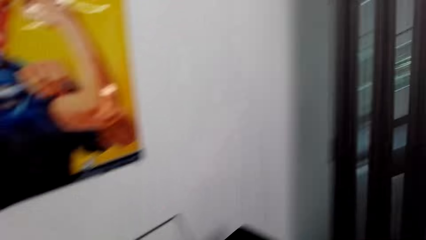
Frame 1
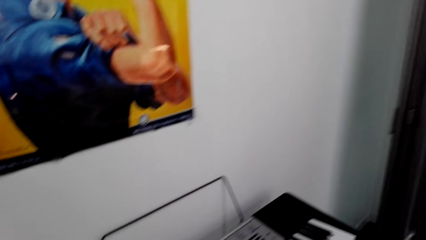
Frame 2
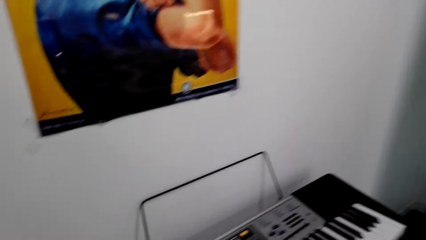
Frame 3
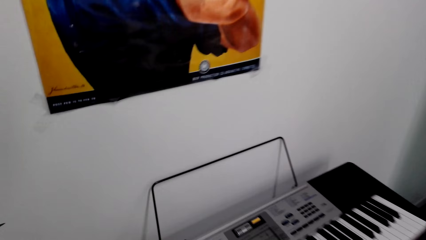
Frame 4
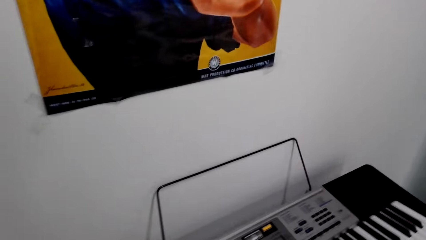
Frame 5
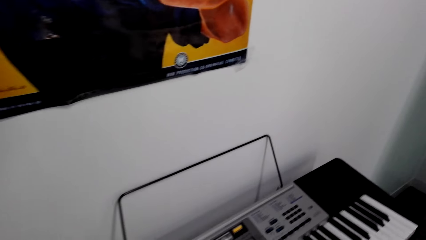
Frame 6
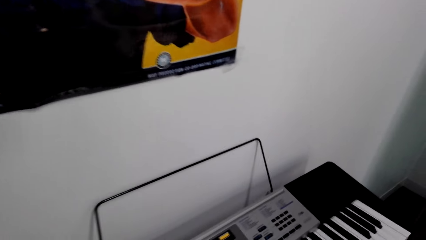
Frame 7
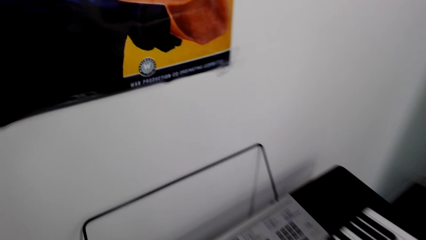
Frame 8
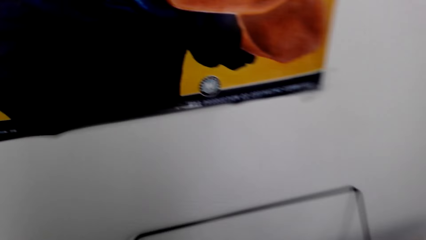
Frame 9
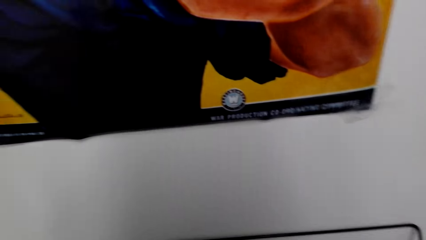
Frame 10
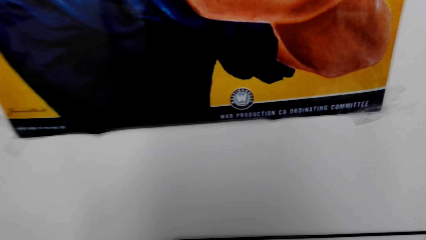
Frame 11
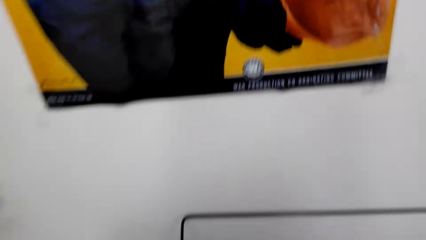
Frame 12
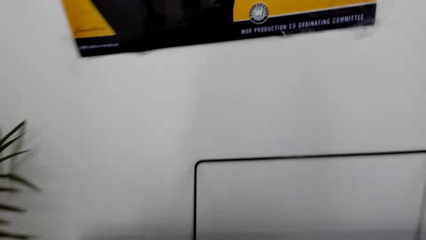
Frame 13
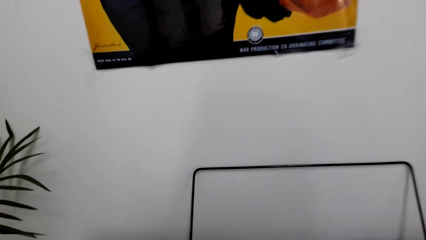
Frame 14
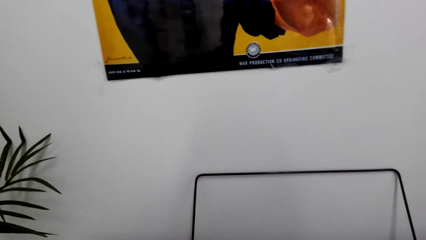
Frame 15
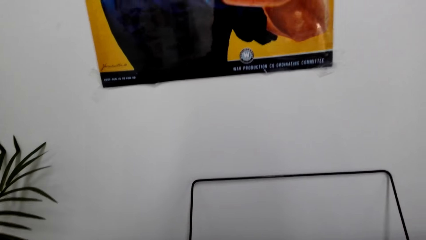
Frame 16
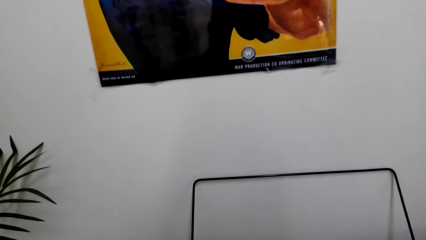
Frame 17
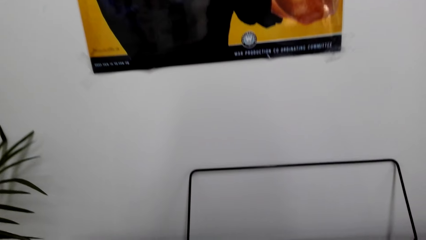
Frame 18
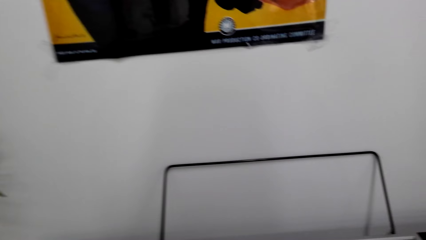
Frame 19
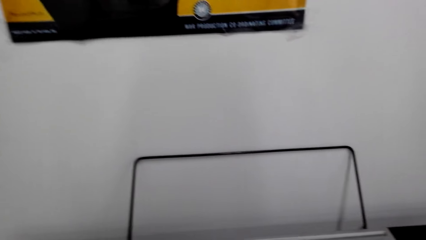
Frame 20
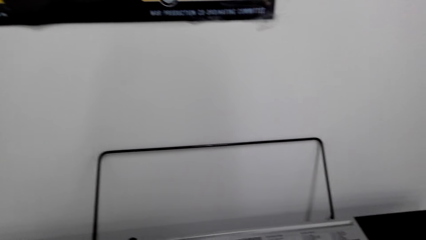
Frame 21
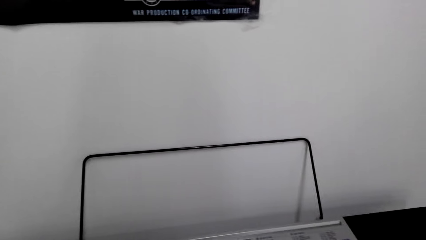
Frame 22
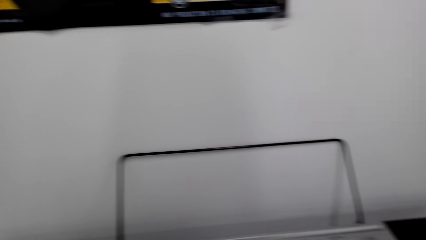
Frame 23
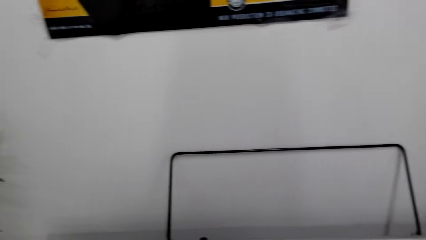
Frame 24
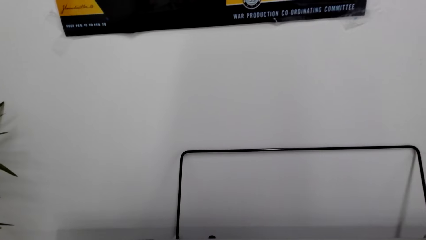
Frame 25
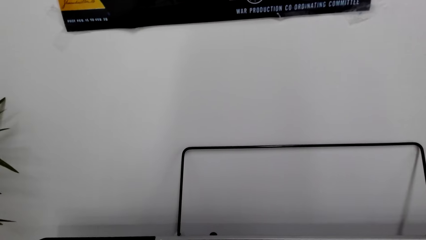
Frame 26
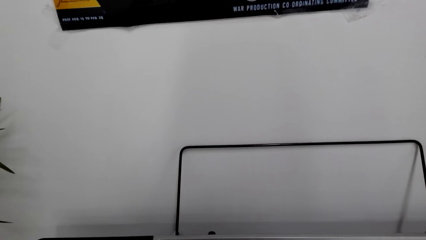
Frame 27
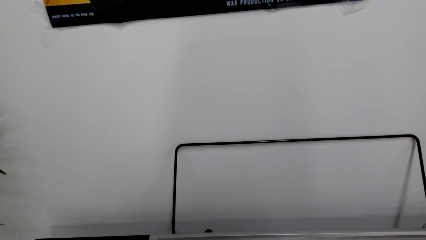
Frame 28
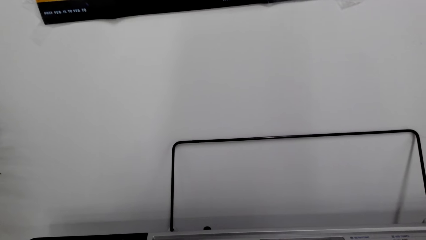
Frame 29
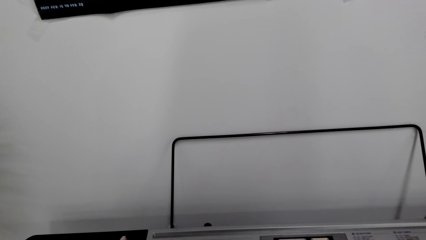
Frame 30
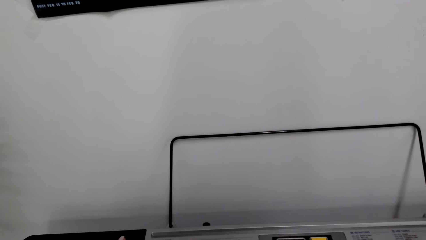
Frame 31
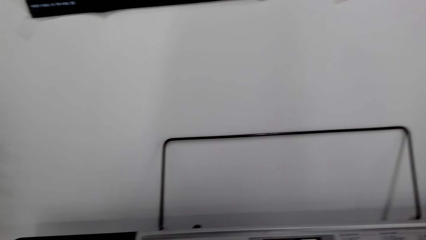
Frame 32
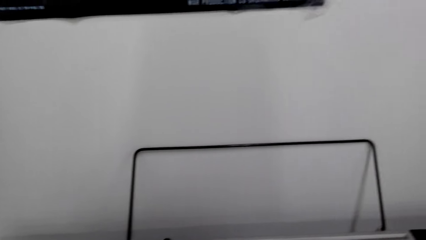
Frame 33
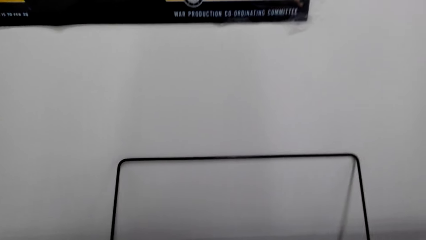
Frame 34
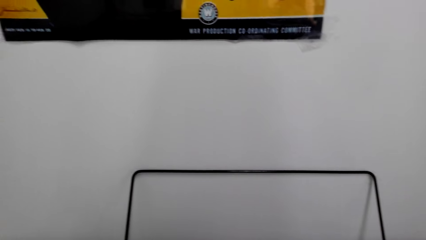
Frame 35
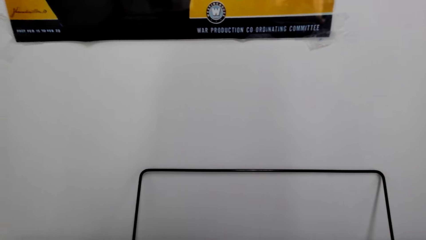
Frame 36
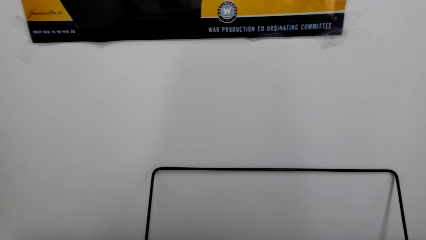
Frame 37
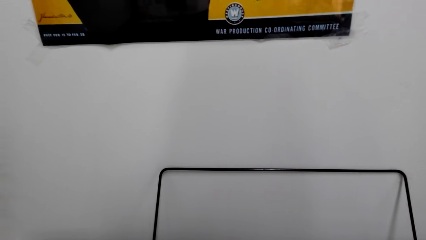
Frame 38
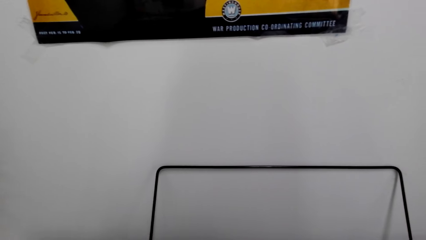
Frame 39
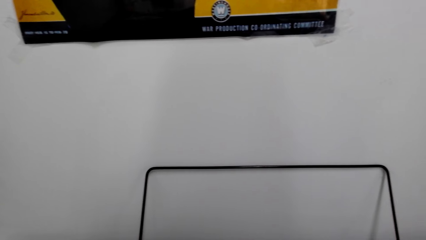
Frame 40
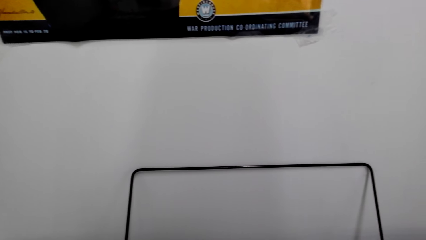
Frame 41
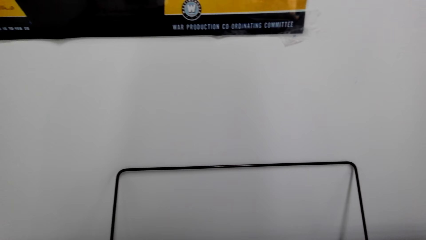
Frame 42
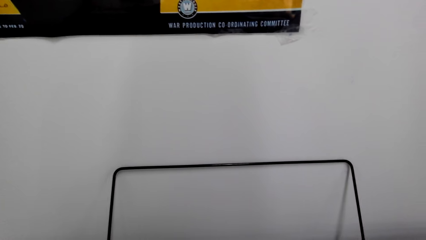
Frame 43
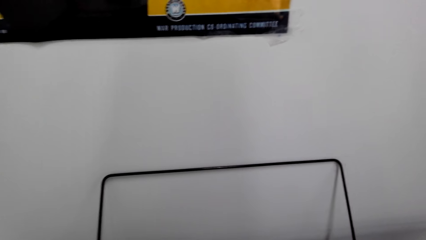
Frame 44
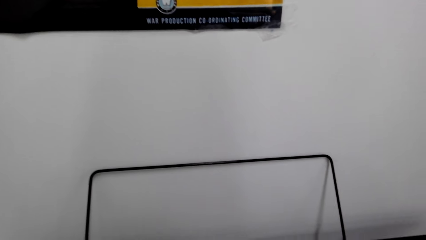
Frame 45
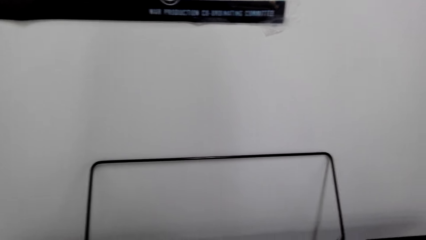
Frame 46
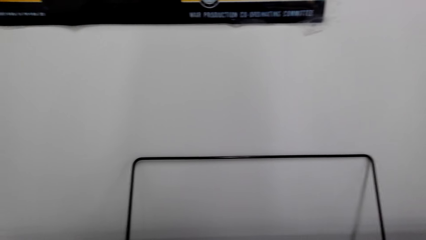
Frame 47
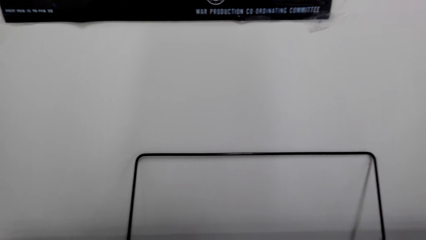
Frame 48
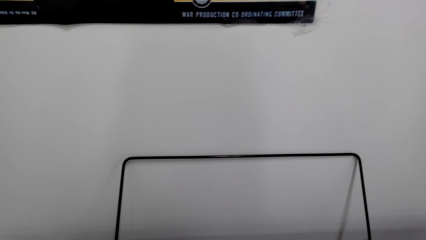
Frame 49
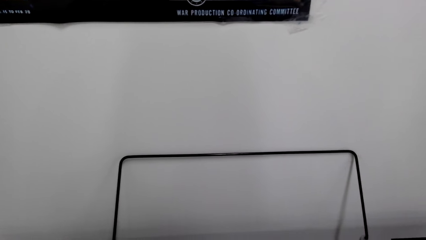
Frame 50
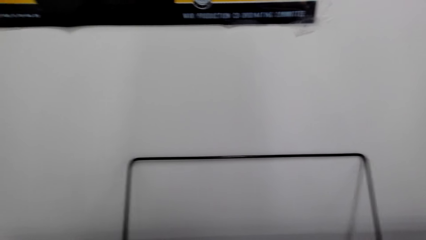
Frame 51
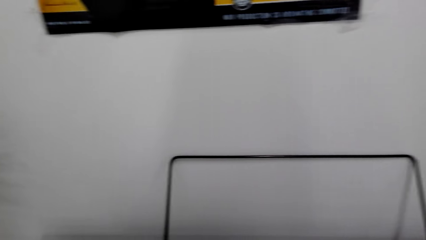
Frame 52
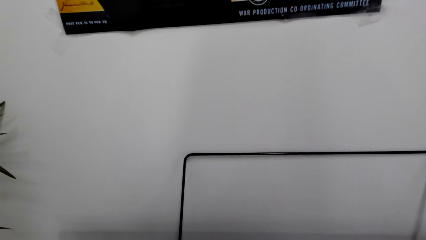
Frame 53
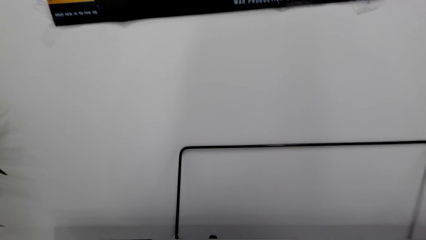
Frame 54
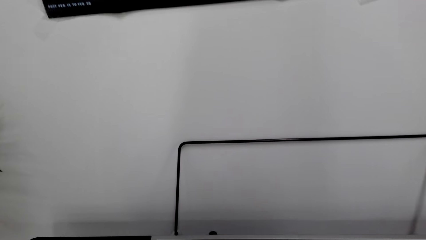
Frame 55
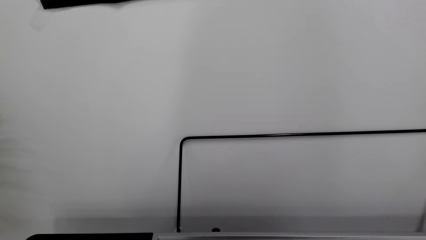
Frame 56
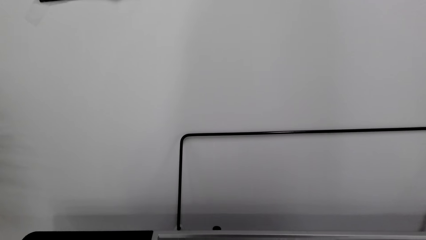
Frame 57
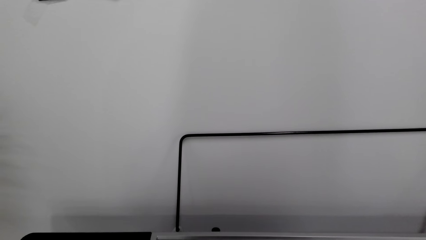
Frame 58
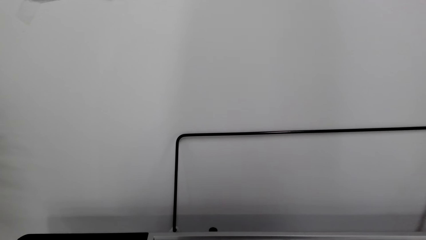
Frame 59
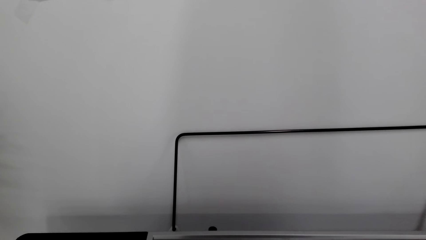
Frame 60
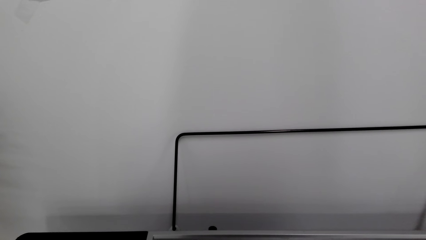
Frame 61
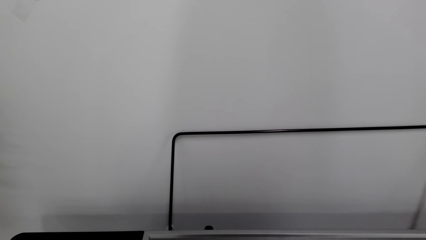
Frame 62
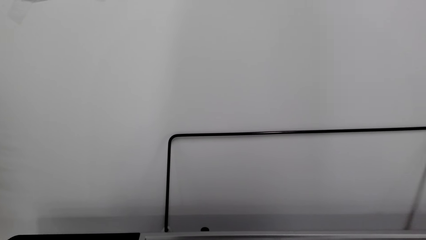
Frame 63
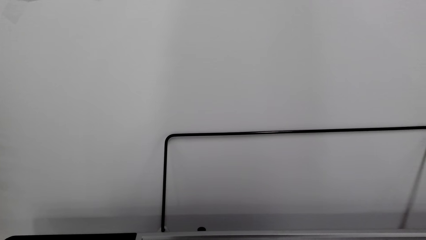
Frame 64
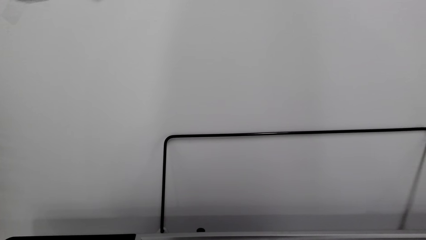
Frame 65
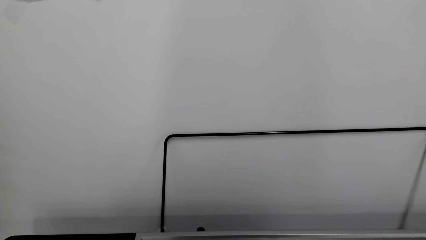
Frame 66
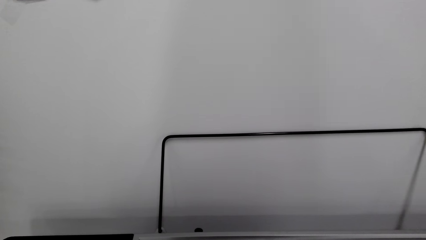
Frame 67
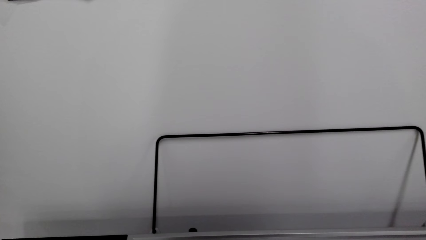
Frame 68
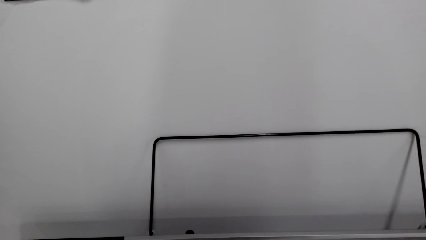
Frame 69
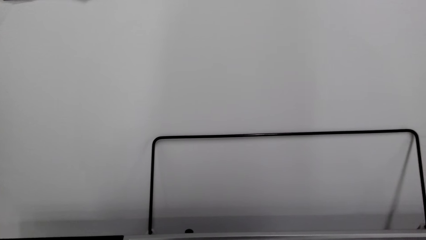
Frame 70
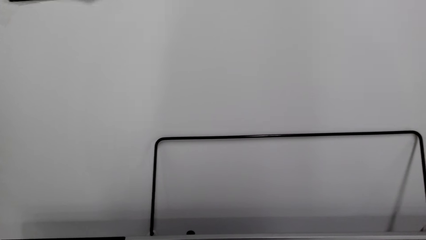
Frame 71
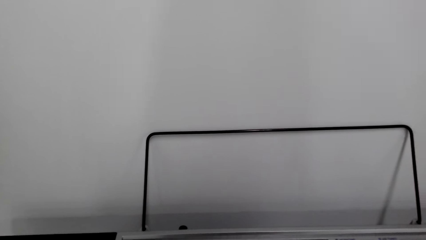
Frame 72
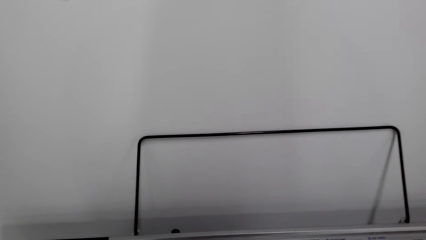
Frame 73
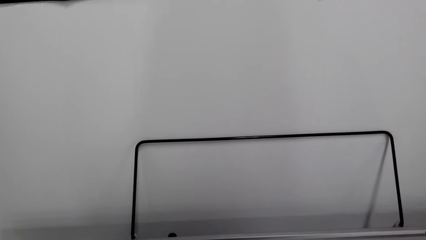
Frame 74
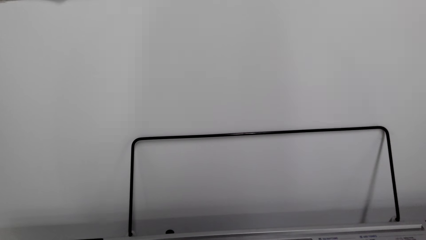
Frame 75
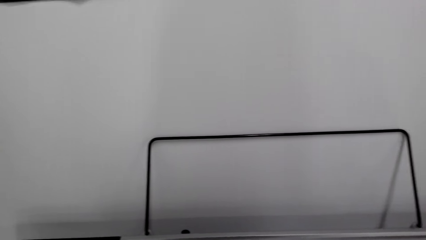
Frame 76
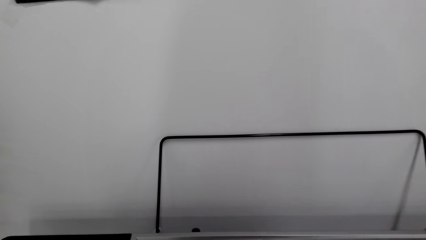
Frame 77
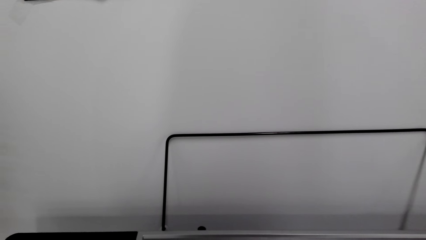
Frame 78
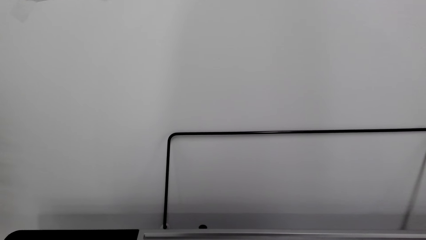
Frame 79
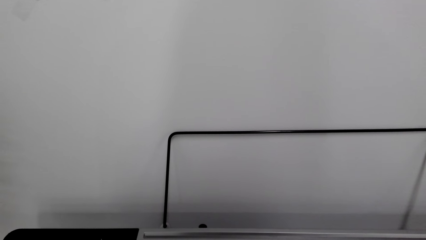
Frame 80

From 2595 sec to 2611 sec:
The camera wearer plays the piano. They dialogue with a person. They sit down on the chair. They look around the piano stand. They play the piano.
